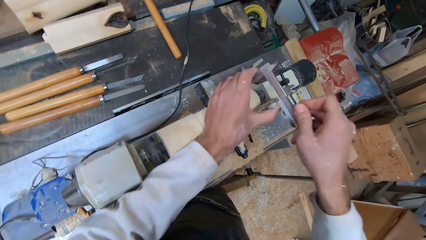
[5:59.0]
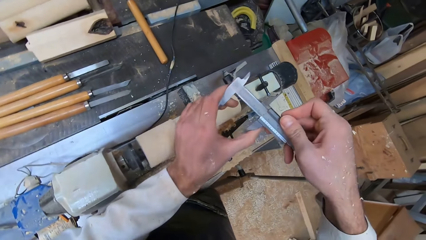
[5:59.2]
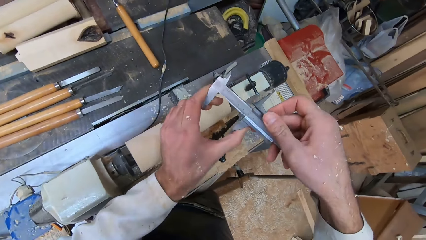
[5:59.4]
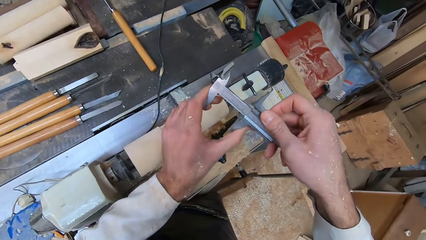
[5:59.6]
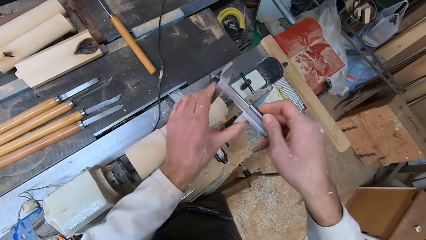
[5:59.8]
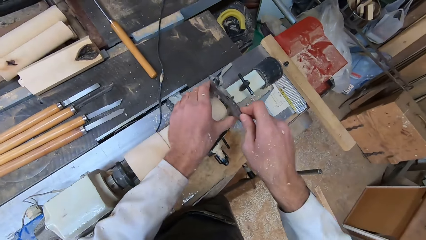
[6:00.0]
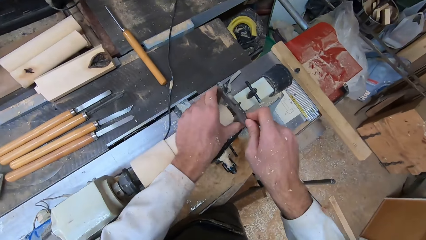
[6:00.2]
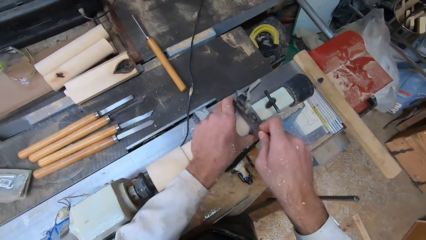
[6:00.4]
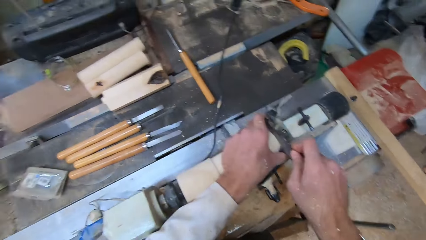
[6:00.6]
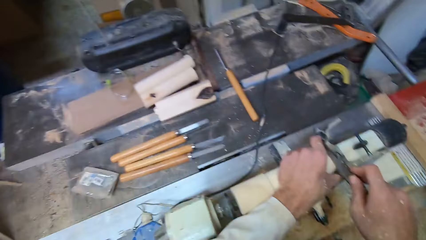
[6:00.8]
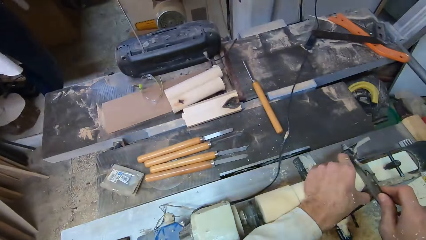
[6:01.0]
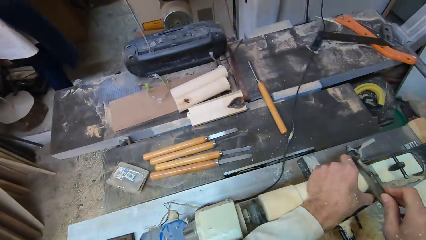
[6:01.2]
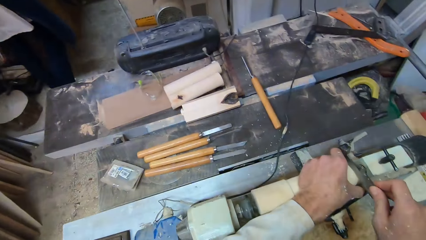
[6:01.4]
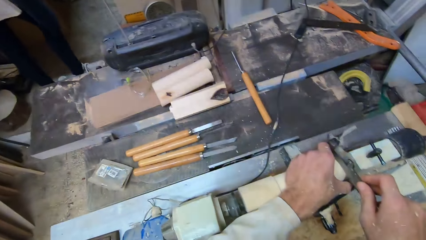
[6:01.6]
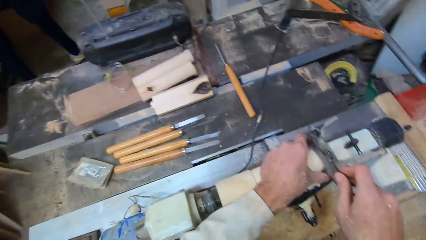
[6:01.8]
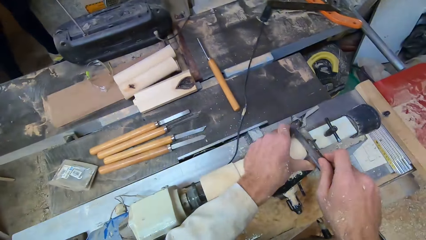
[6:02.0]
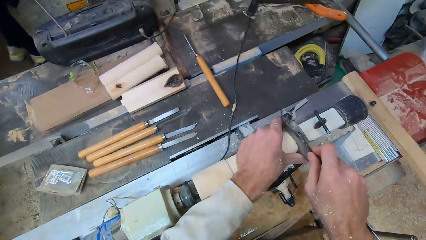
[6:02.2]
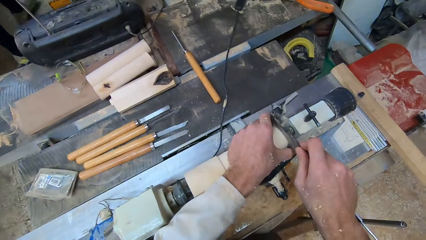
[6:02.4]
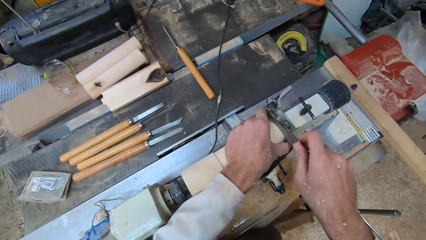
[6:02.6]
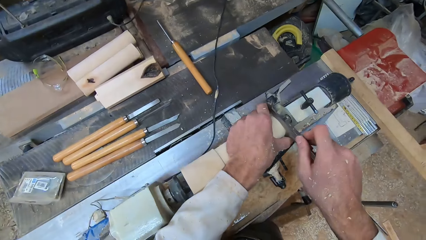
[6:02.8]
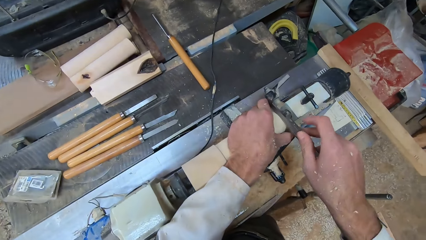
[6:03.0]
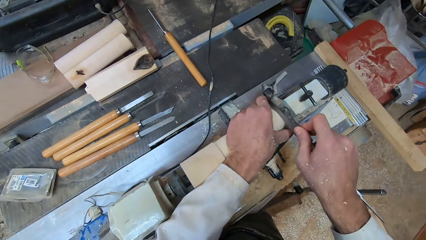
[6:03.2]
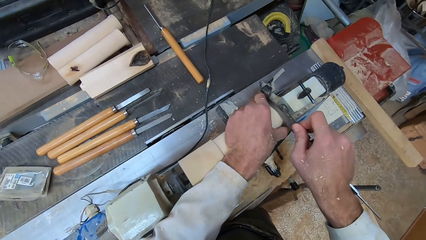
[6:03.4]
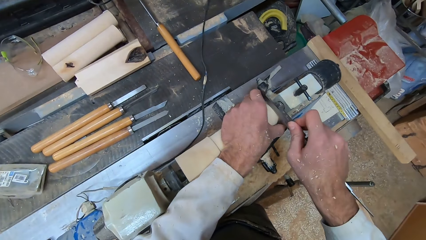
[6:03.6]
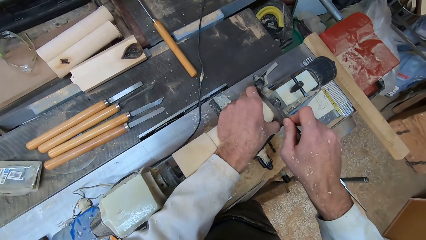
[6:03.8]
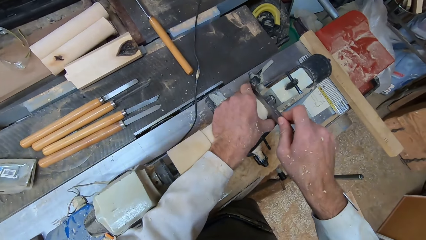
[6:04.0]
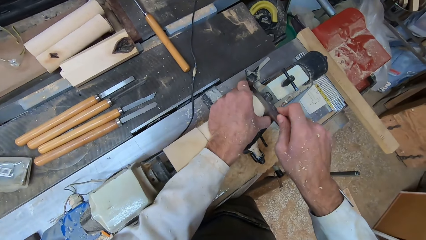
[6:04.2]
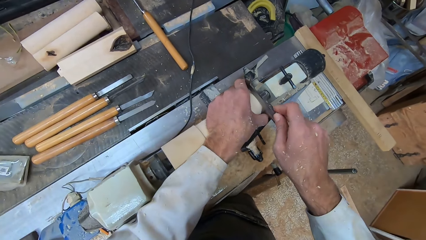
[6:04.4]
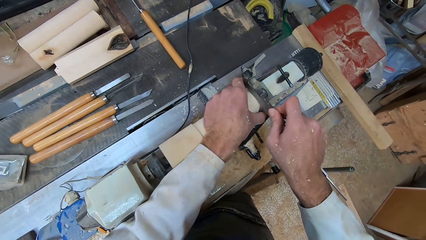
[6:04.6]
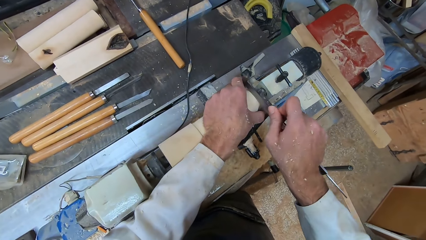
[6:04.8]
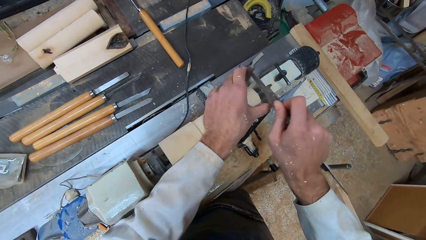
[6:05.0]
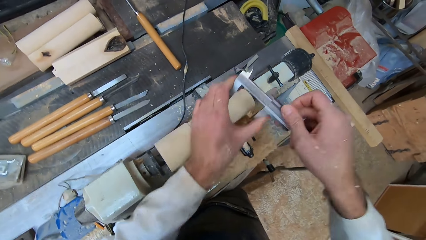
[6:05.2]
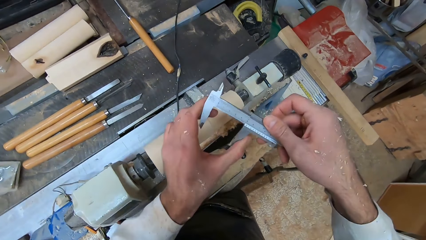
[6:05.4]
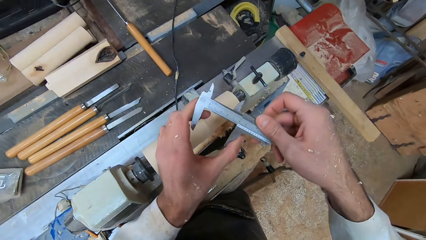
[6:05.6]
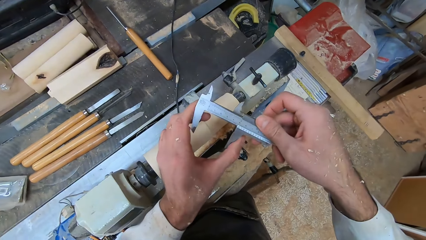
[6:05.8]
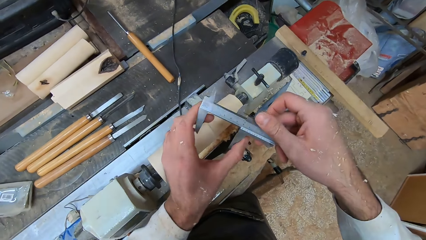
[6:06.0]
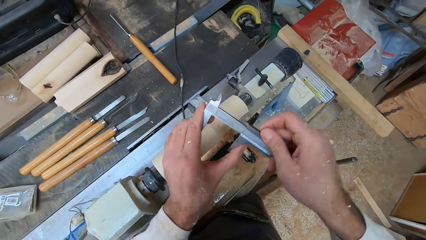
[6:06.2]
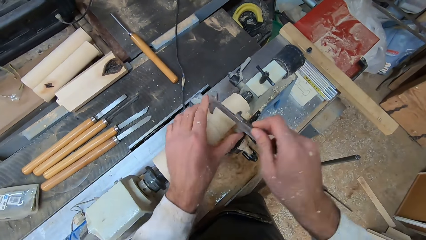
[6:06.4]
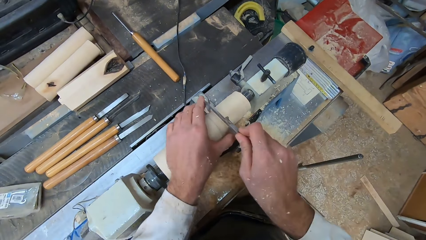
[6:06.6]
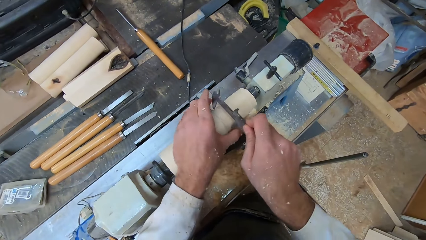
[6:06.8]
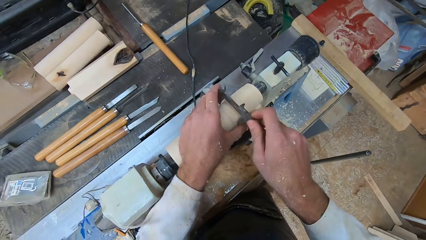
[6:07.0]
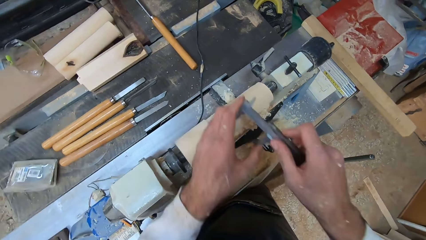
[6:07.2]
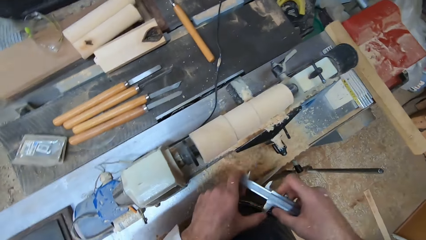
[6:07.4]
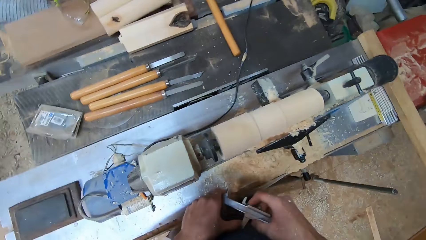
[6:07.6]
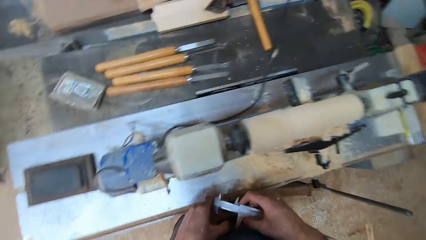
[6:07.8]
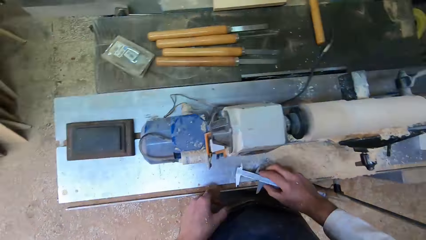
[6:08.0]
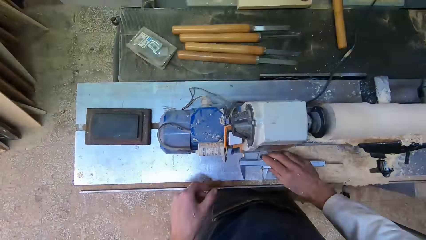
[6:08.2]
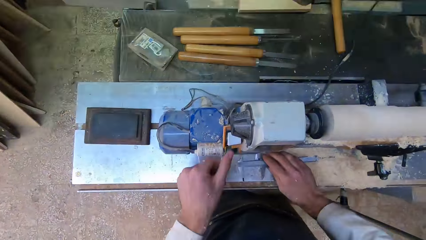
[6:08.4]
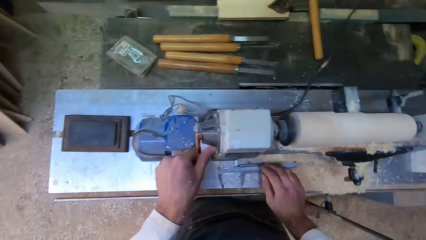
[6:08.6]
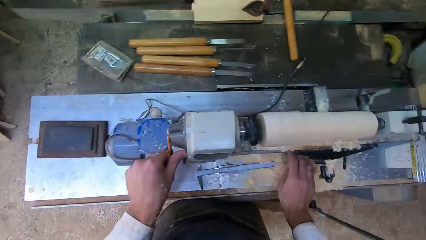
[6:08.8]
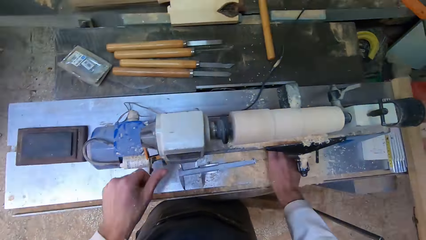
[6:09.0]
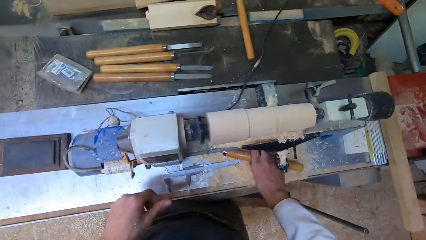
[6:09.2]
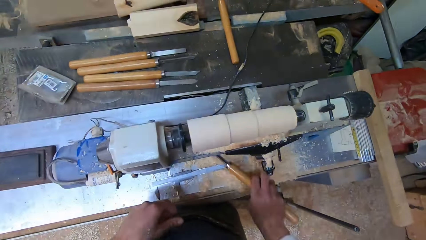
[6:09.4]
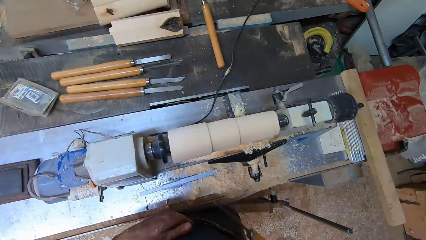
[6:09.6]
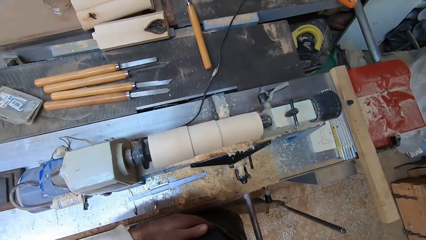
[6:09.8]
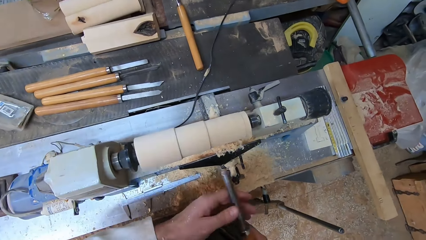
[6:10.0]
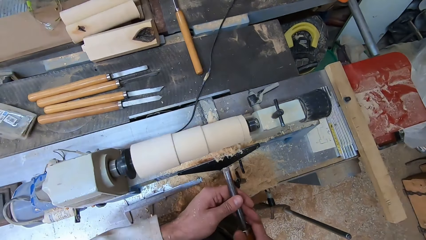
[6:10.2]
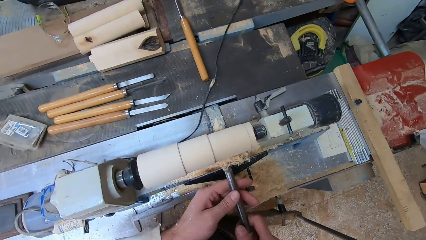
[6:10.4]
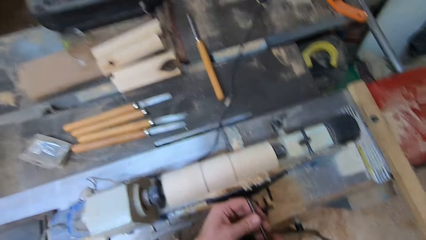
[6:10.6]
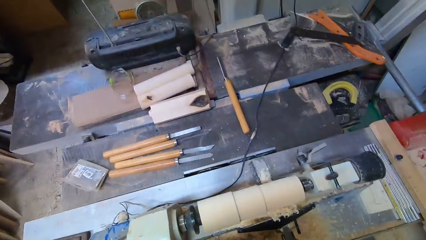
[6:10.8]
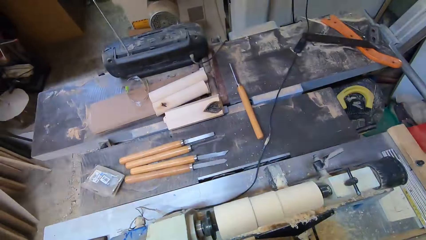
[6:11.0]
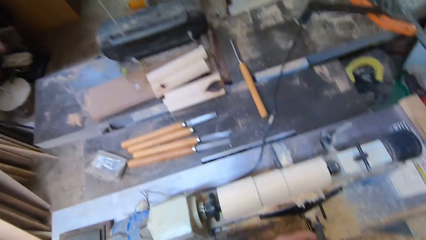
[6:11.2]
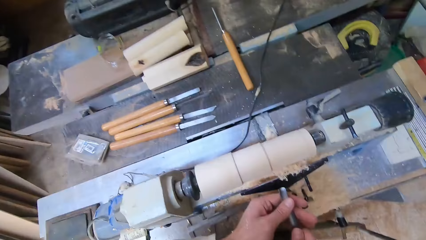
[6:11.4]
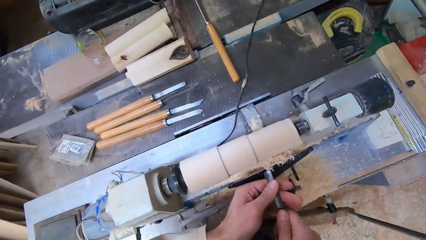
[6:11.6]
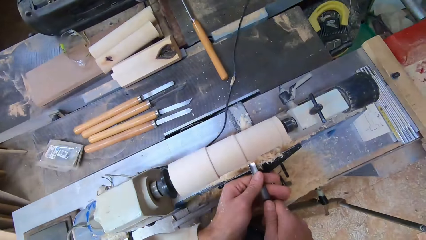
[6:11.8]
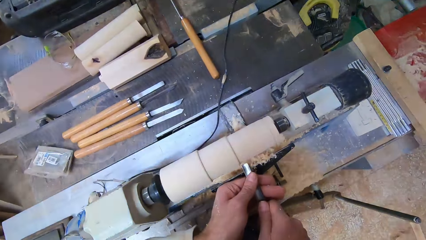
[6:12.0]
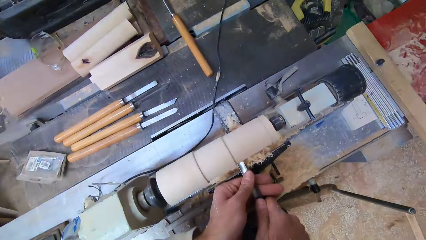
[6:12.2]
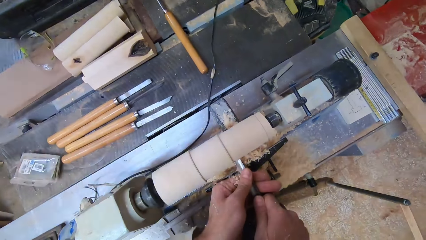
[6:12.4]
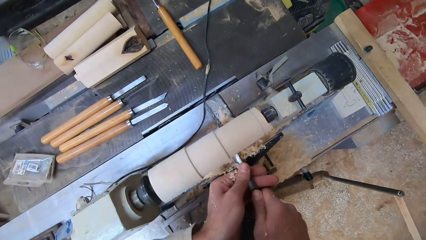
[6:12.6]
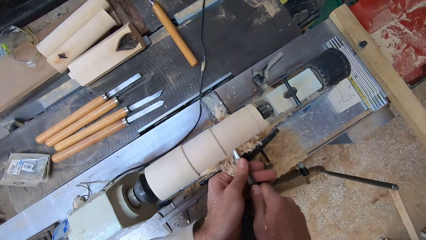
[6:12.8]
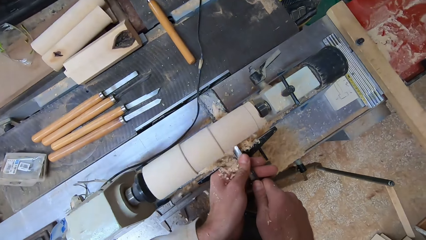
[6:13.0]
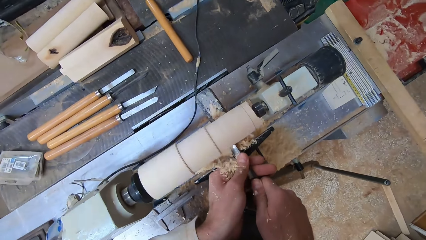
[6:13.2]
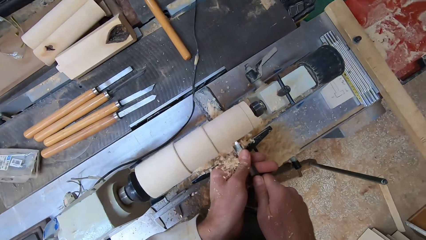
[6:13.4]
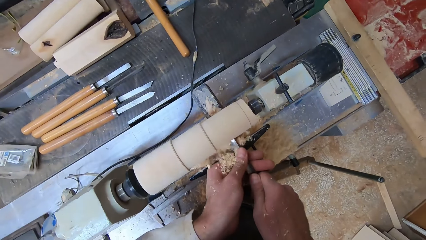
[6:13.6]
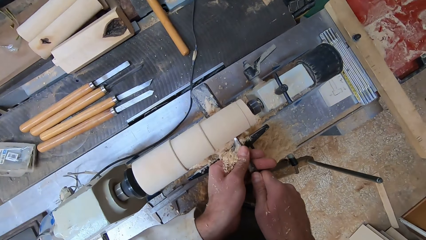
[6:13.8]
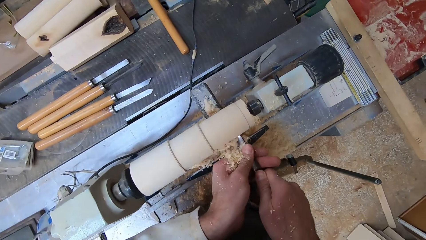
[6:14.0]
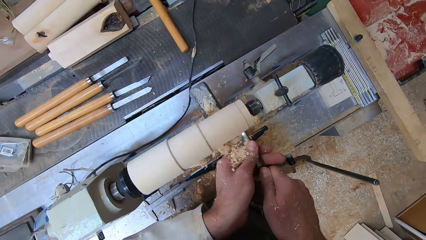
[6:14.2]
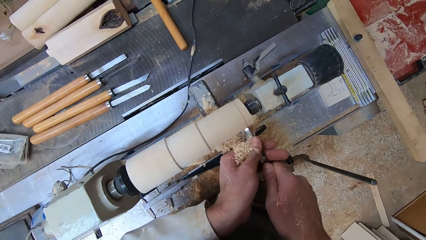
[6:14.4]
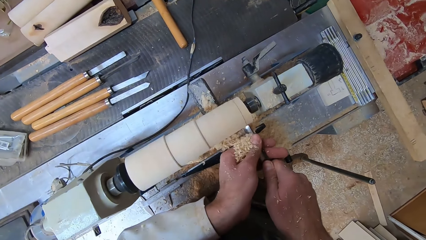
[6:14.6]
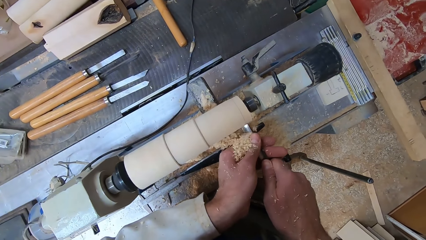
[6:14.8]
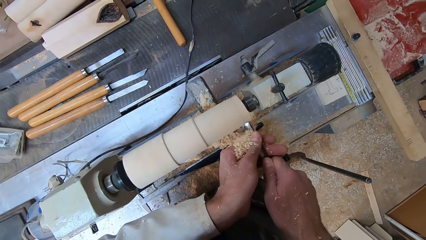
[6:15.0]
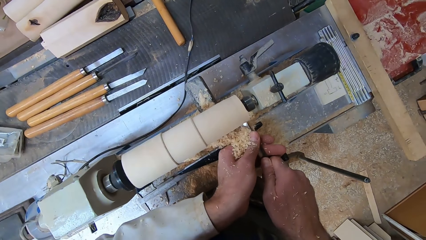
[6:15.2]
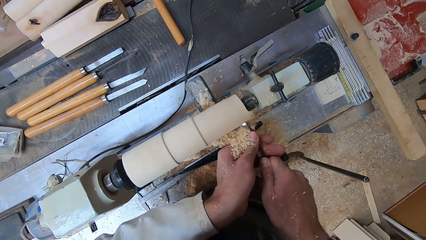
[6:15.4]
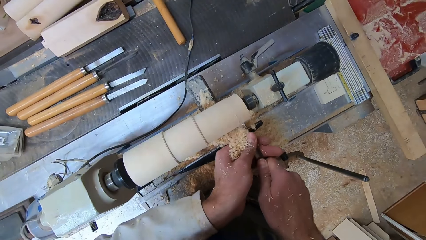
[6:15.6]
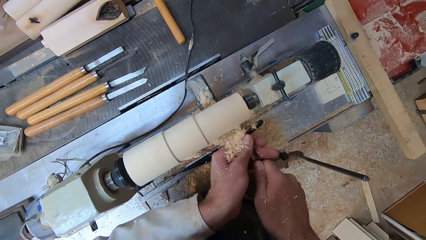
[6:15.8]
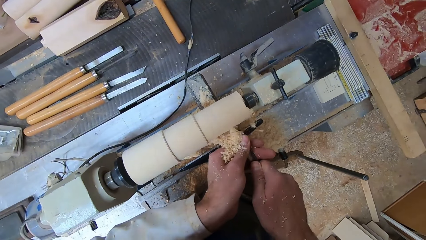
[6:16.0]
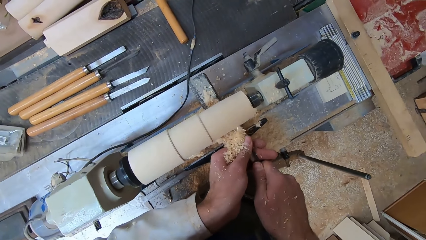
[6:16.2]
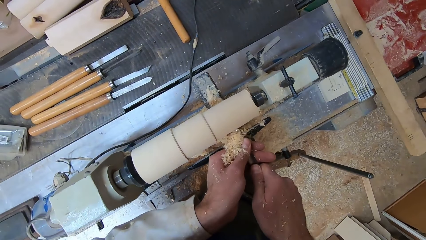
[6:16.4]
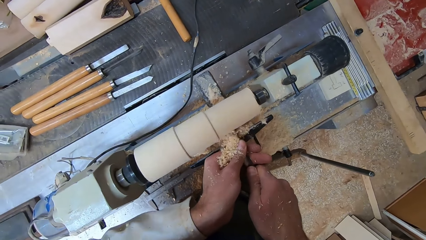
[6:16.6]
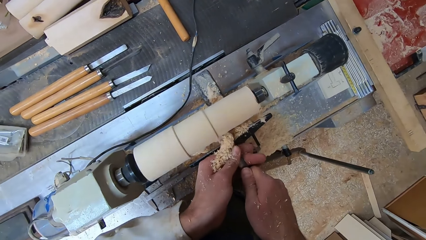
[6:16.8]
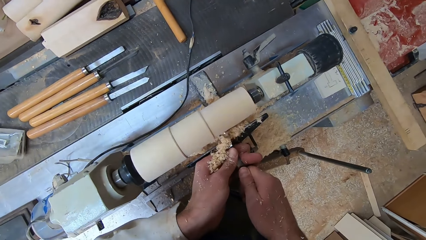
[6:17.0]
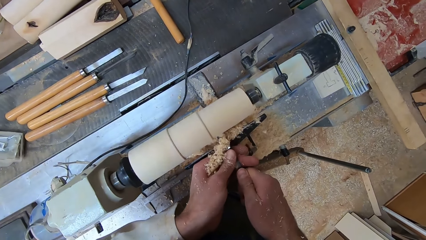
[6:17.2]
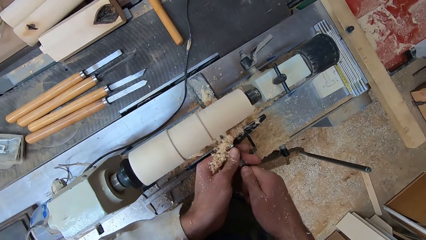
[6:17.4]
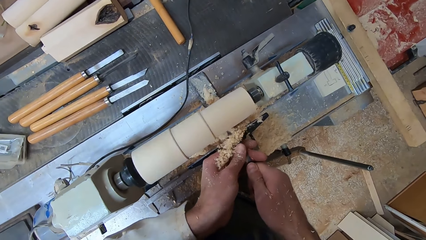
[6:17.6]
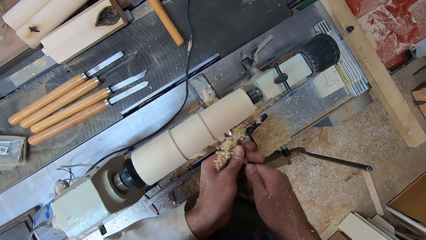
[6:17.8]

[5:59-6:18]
The camera wearer looks at the measurement on the caliper. He measures the wood with the caliper. He looks at the measurement on the caliper. He measures another side of the round wood with the caliper in both hands. He drops the caliper onto the round wood making machine with his right hand. He switches on the round wood making machine with his left hand. He picks the gouge from the round wood making machine with his right hand. He holds the gouge with both hands. He shaves the round wood in the round wood making machine with the gouge in both hands.
